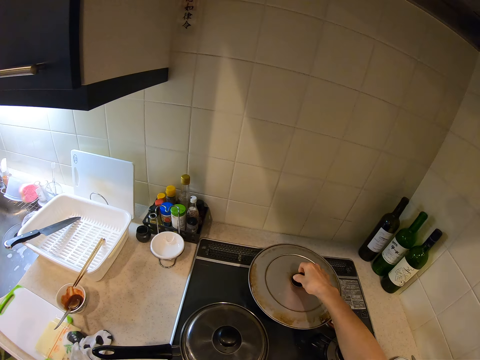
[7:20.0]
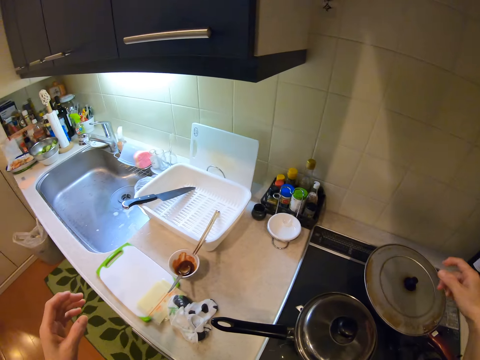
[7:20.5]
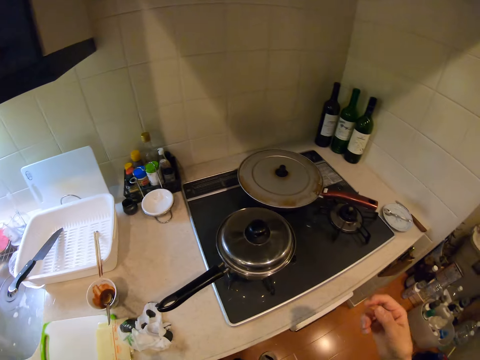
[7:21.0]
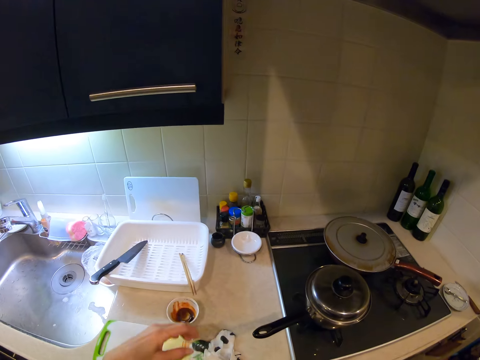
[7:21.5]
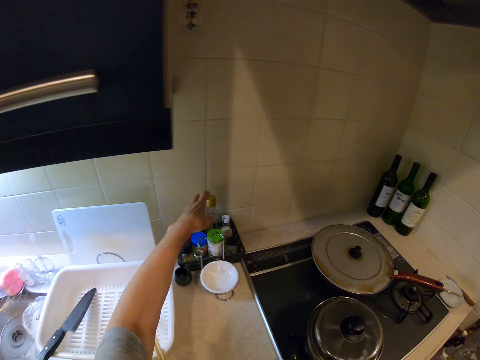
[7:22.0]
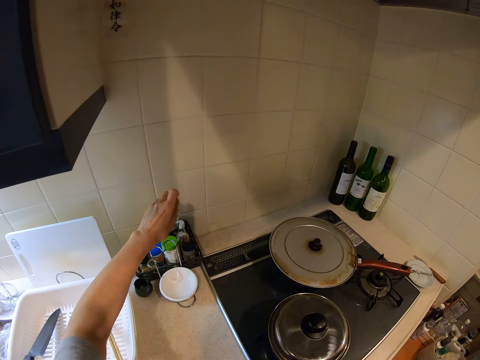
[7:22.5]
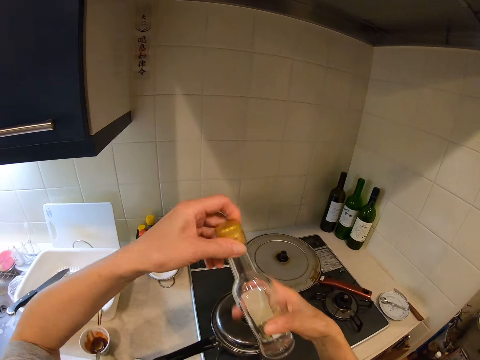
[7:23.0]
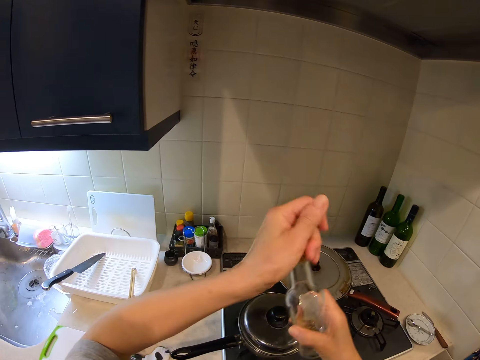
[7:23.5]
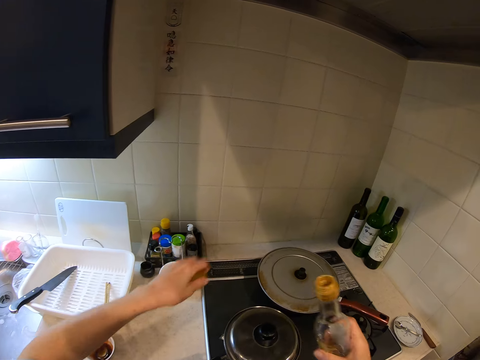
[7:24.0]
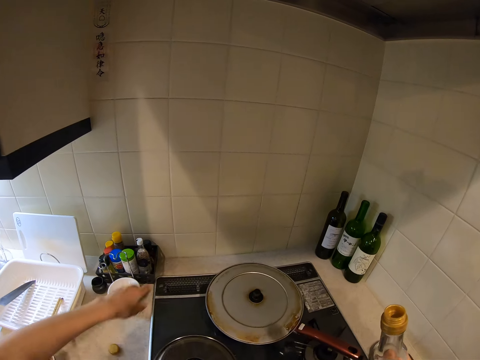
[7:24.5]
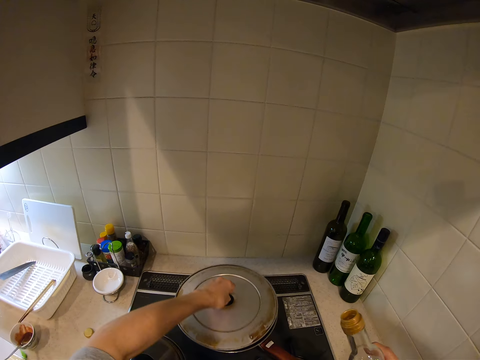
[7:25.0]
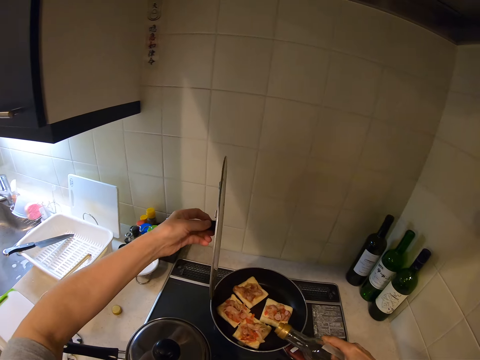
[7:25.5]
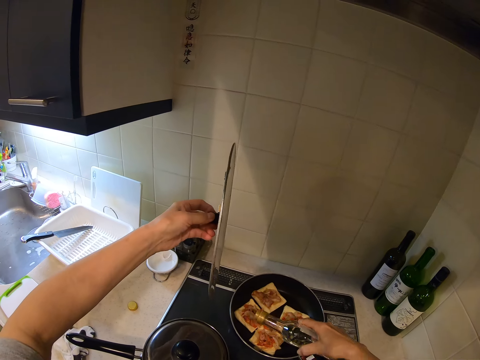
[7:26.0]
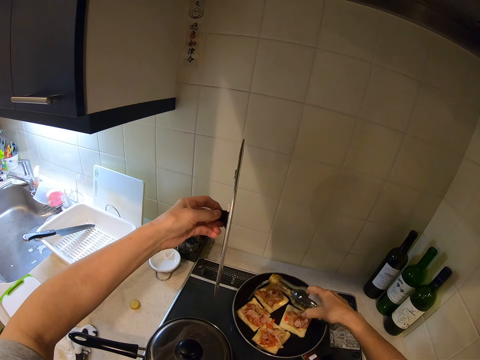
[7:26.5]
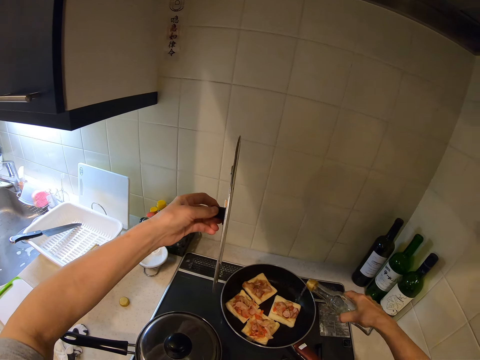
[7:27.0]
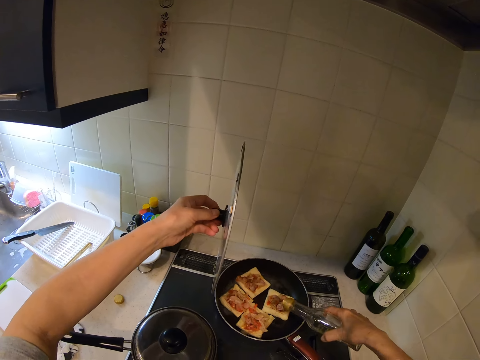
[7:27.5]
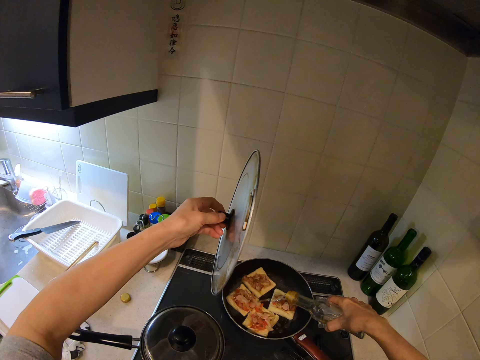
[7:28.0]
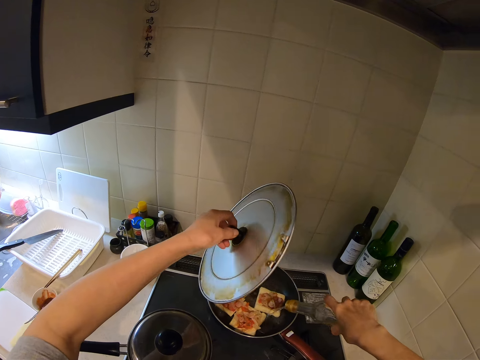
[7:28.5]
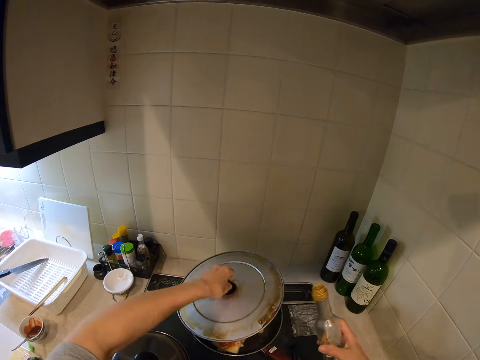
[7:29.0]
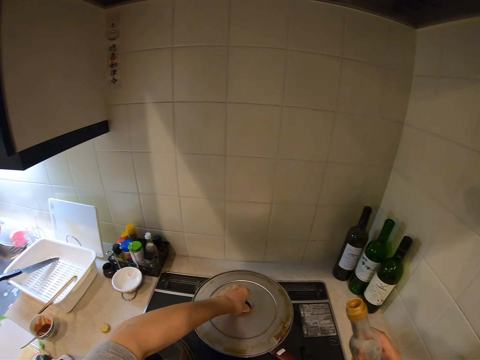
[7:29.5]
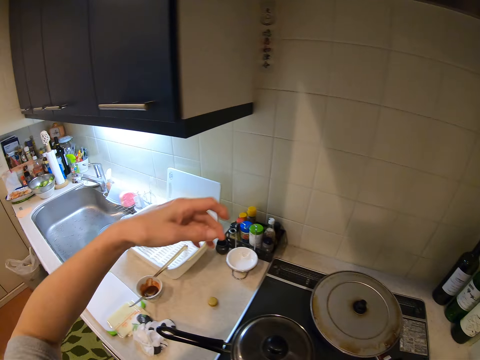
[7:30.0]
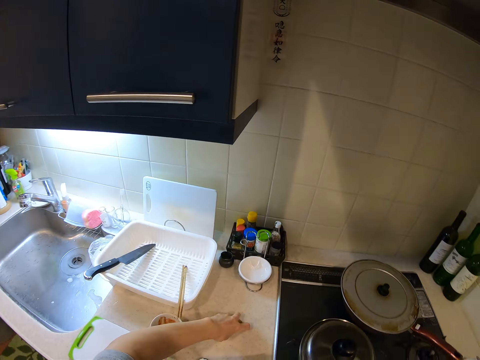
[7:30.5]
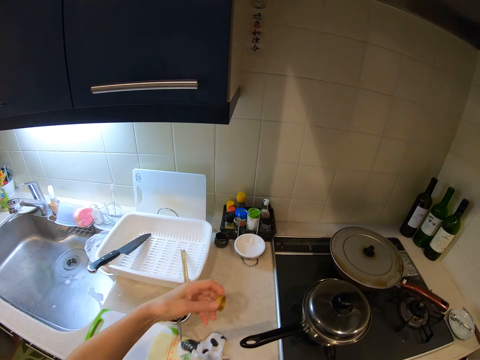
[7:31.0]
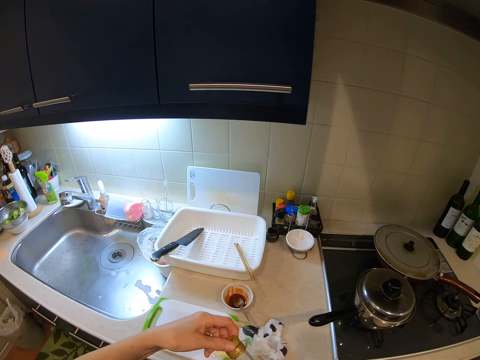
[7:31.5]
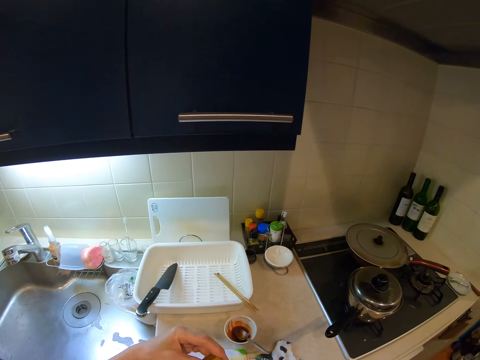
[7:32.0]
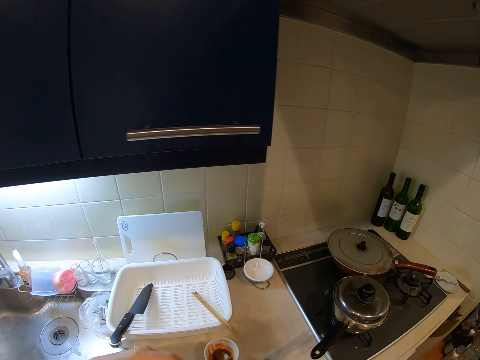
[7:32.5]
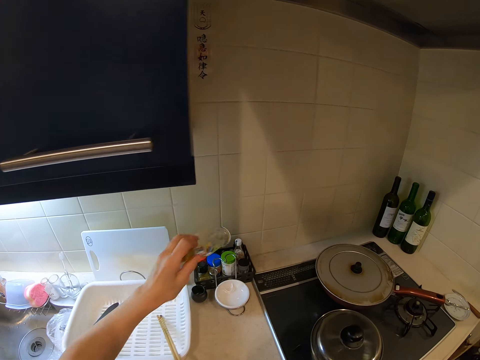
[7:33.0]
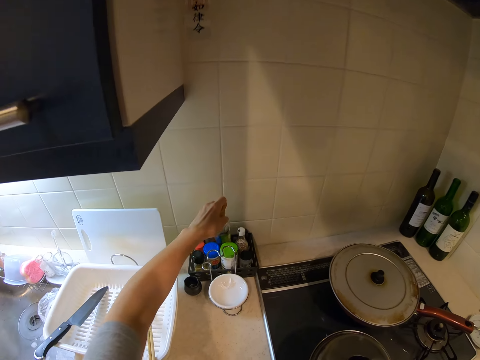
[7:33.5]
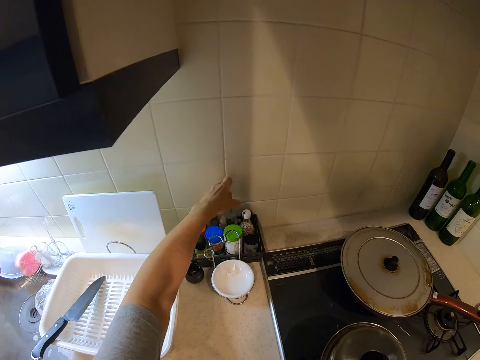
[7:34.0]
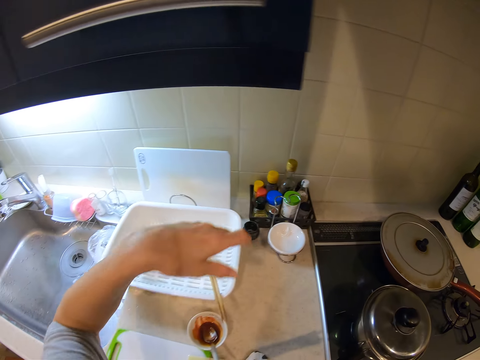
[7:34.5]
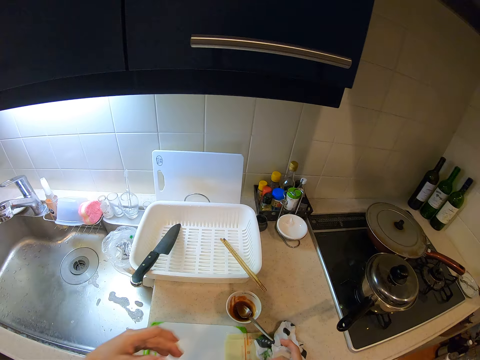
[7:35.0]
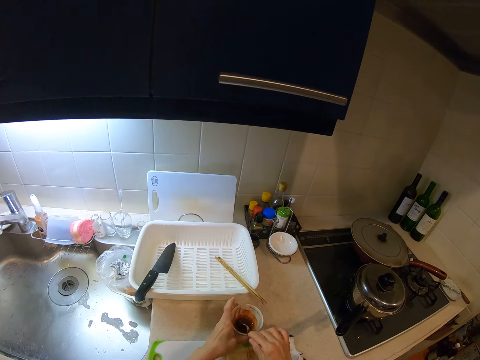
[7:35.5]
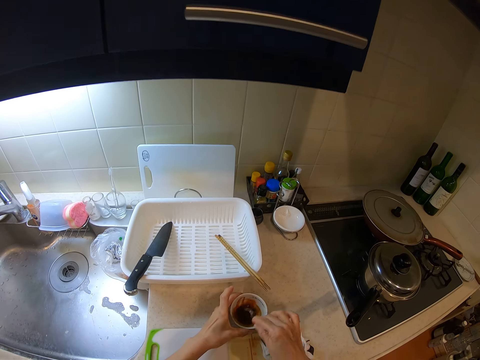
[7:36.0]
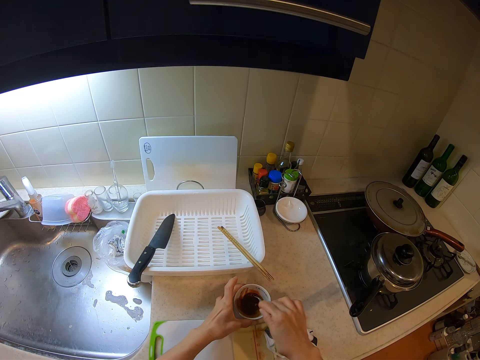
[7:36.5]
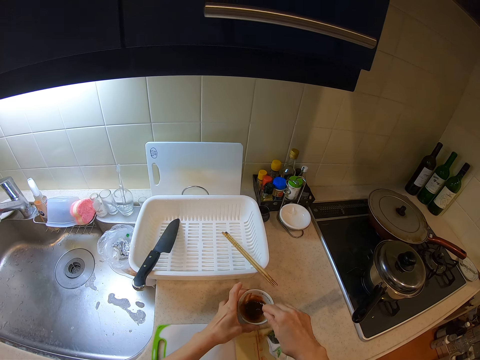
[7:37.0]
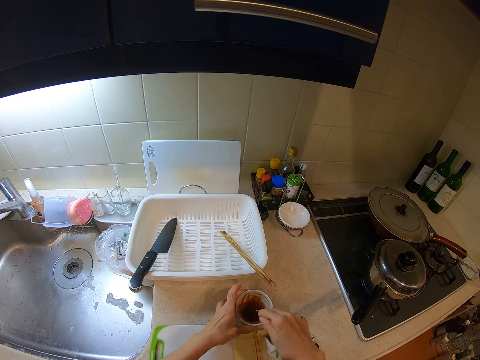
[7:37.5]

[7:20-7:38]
The camera wearer covers the frying pan with the cover. She moves the camera. She picks up a bottle of oil from a rack on the kitchen slab. She opens the bottle of oil with her left hand. She drops the cover of the bottle of oil on the kitchen slab. She lifts the cover of the frying pan with her left hand. She holds a lid. She pours some oil into the frying pan. She covers the frying pan with the cover. She picks up the cover of the bottle of oil from the kitchen slab with her left hand. She covers the bottle of oil with the cover. She drops the bottle of oil into the rack. She stirs the ketchup in the ketchup plate with the spoon and holds the ketchup plate with her left hand.

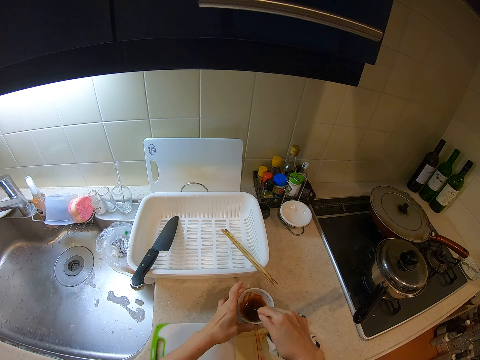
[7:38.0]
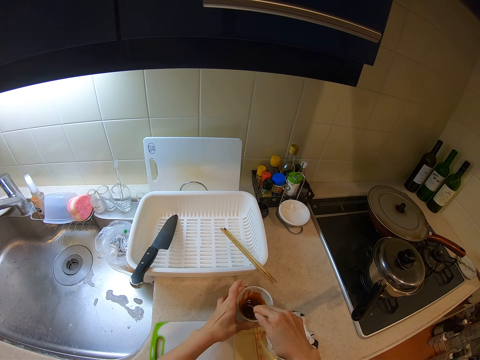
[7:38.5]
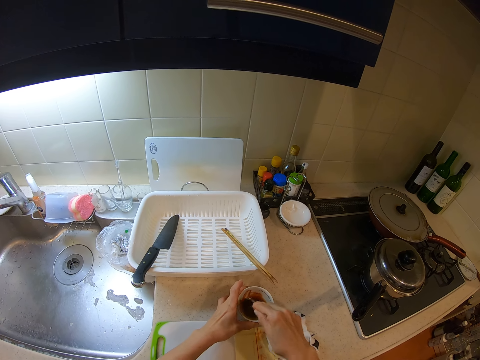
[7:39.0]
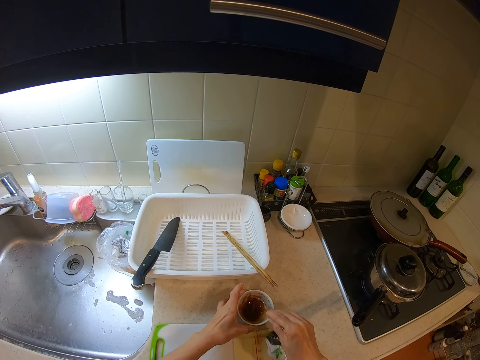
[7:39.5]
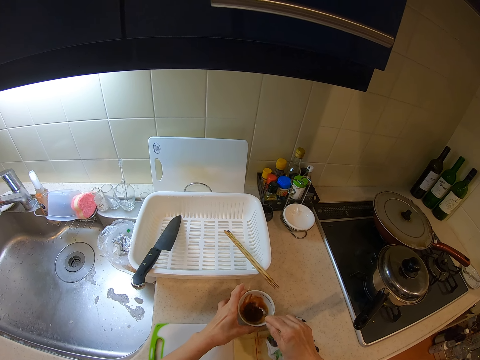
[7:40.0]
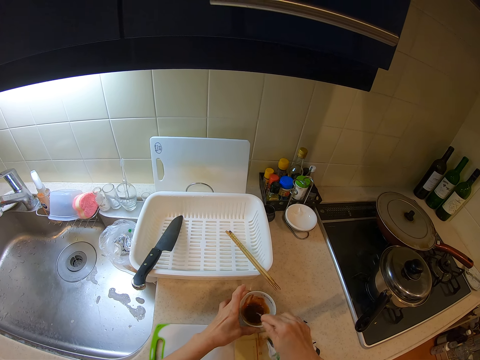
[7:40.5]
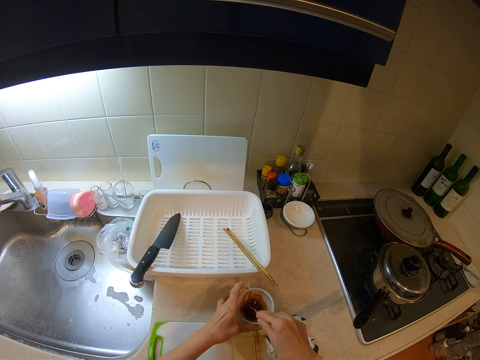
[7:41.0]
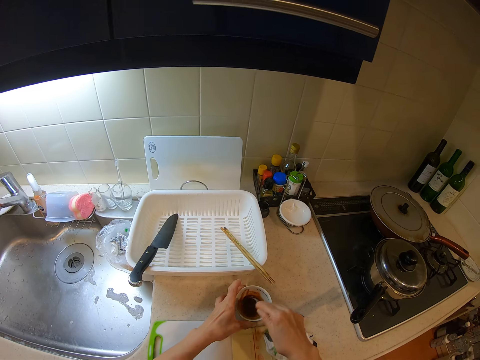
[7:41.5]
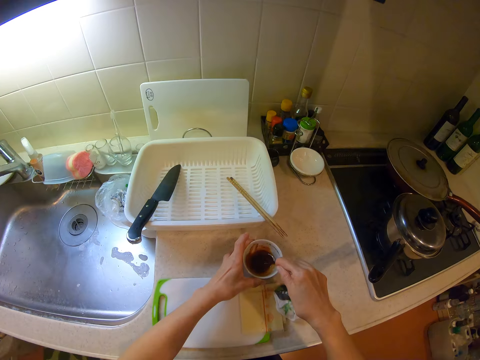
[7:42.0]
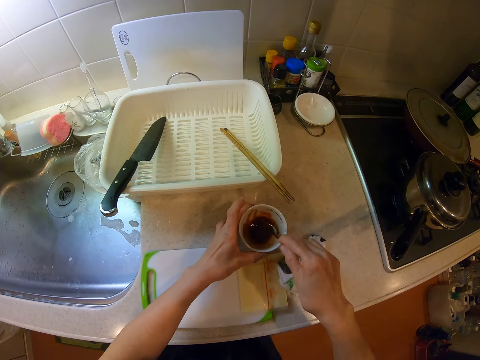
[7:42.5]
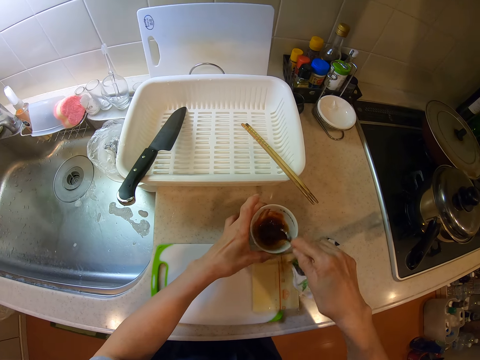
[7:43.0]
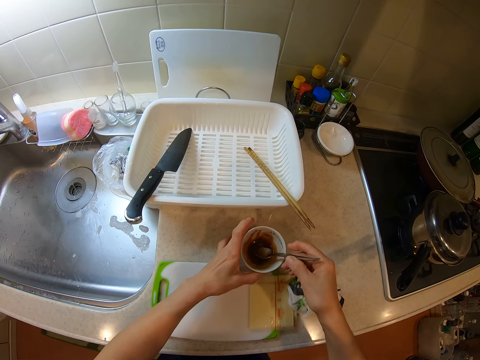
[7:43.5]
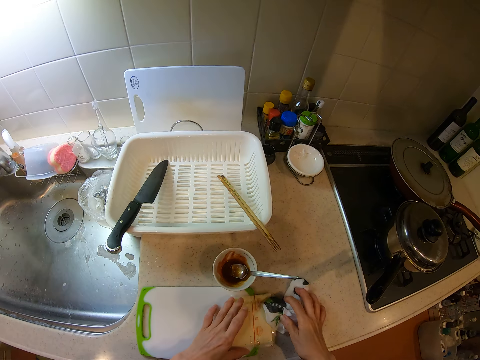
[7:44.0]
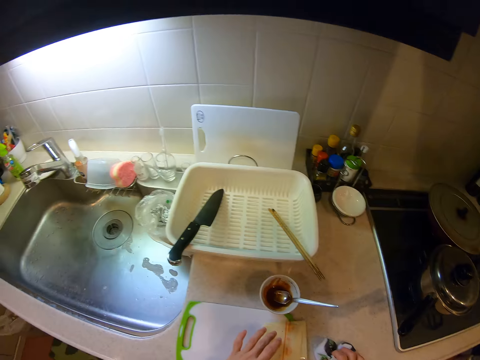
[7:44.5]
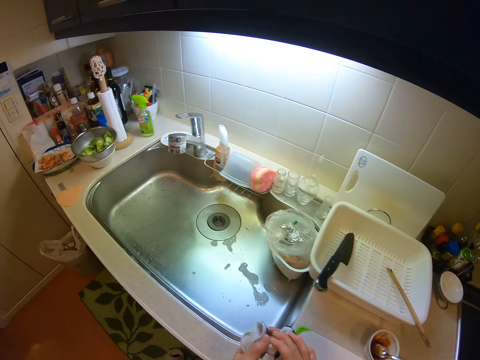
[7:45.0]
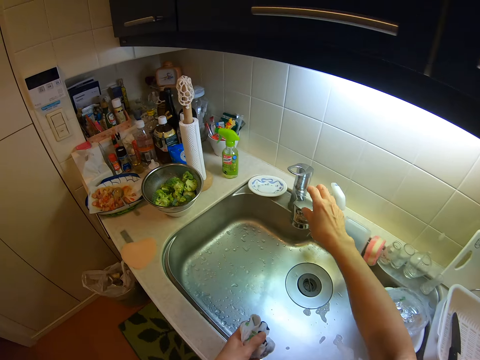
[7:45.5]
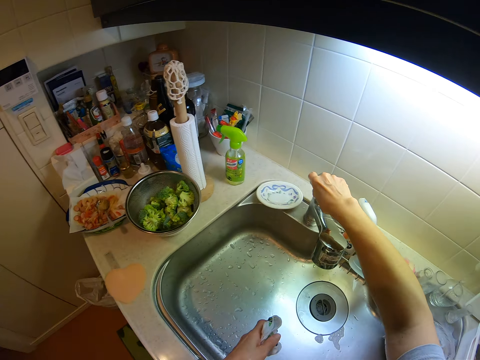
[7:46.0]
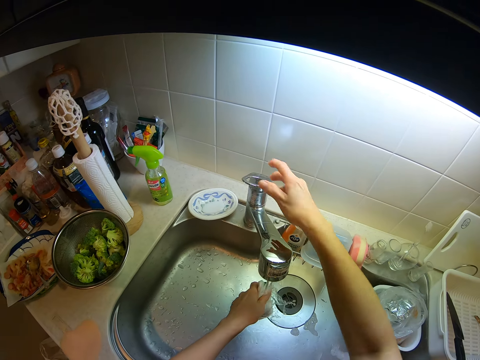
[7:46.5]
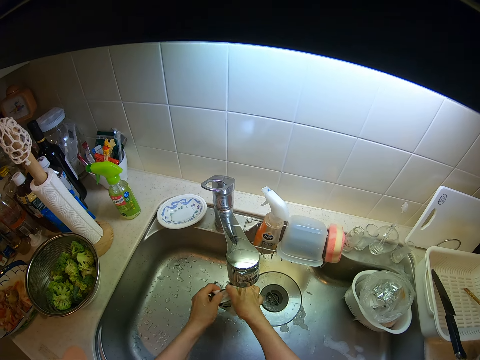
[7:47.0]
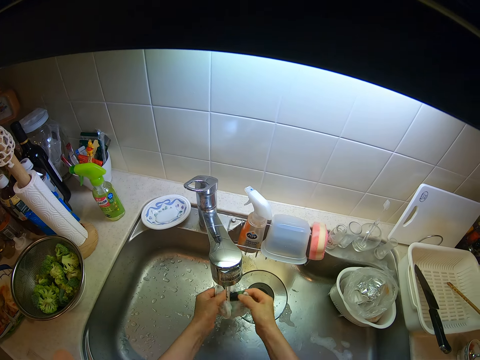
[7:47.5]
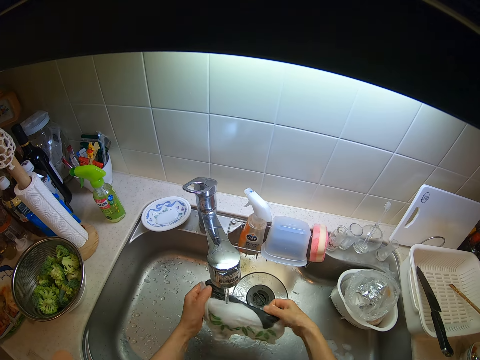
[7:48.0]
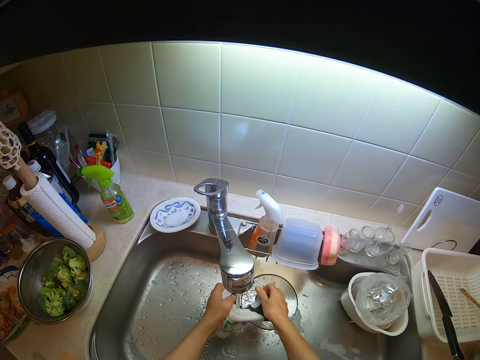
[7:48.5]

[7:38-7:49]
The camera wearer moves the cheese on the kitchen slab with her left hand. She picks up the hand towel from the kitchen slab with her right hand. She turns on the tap of the kitchen sink with her right hand. She washes the hand towel under the running tap.
